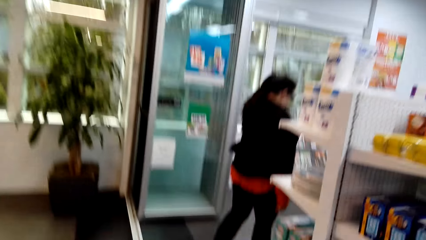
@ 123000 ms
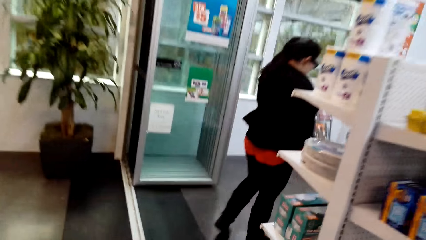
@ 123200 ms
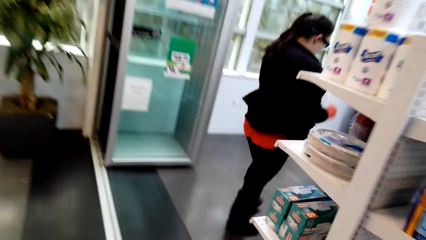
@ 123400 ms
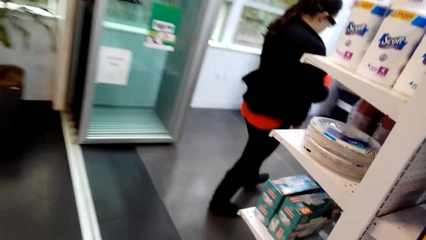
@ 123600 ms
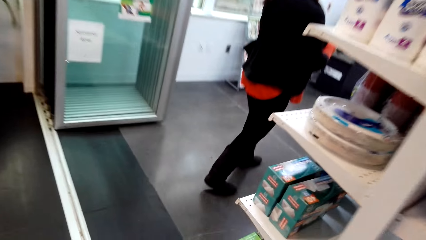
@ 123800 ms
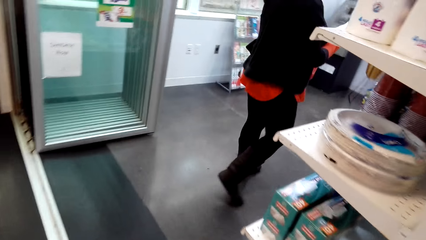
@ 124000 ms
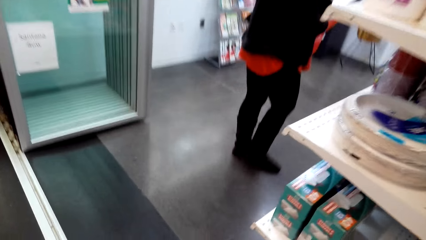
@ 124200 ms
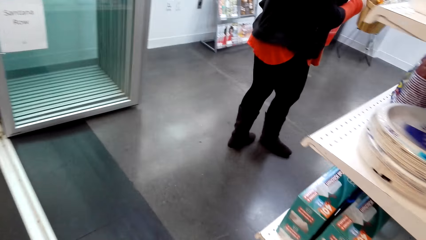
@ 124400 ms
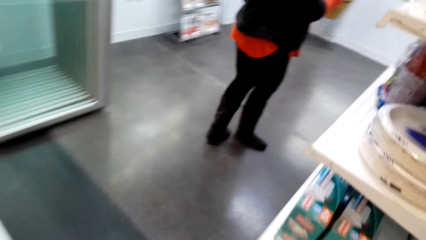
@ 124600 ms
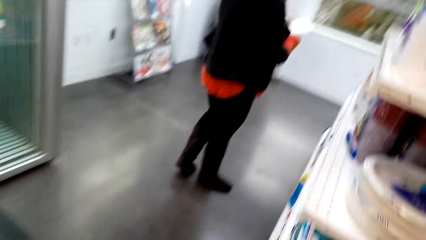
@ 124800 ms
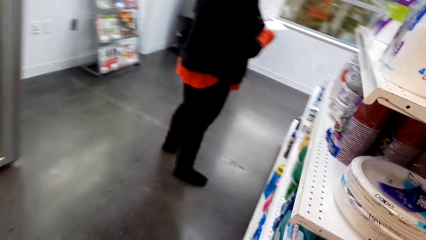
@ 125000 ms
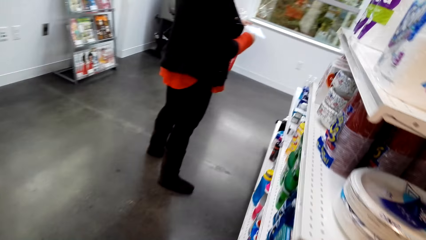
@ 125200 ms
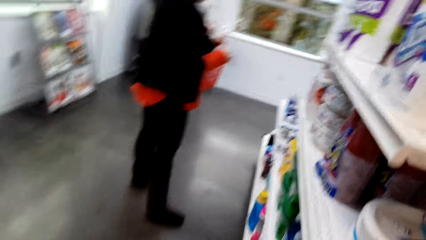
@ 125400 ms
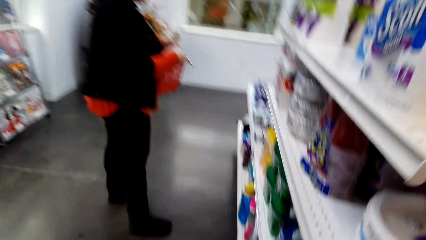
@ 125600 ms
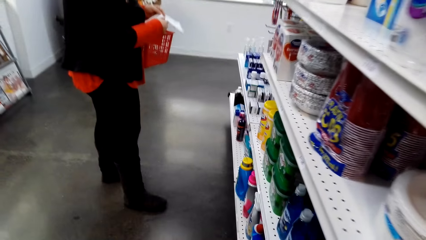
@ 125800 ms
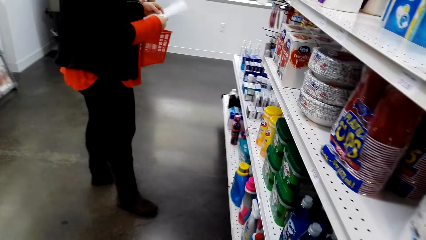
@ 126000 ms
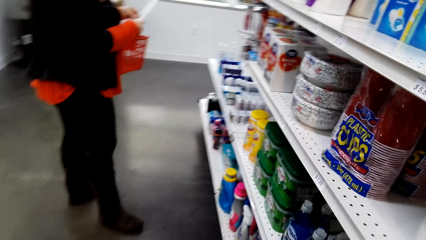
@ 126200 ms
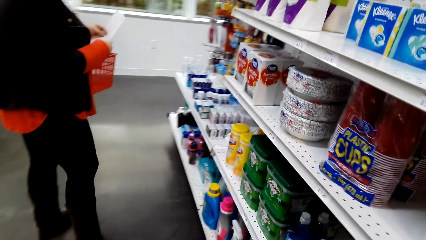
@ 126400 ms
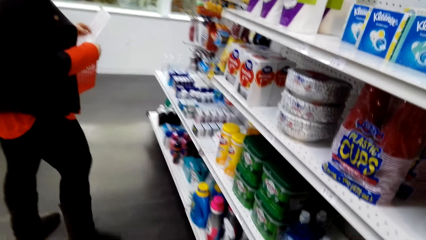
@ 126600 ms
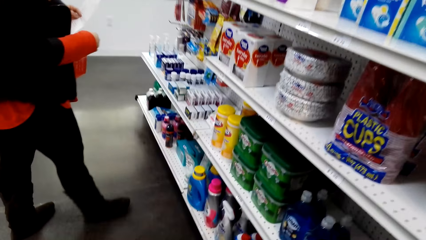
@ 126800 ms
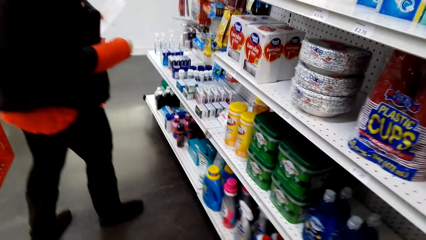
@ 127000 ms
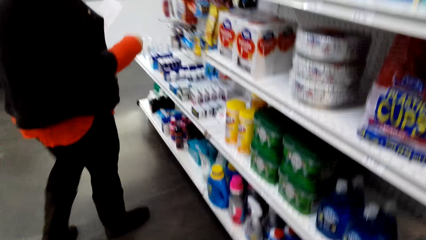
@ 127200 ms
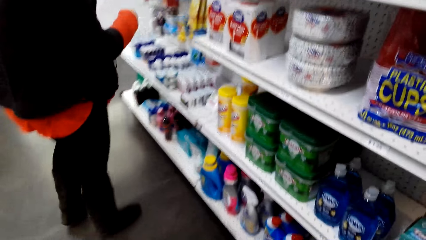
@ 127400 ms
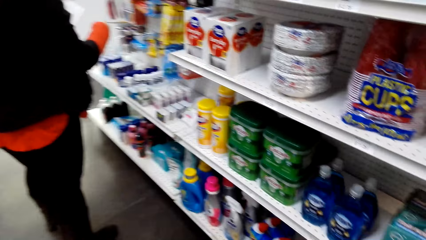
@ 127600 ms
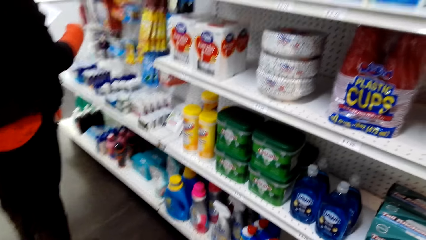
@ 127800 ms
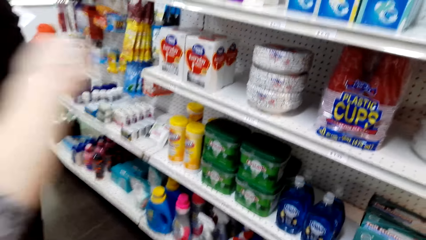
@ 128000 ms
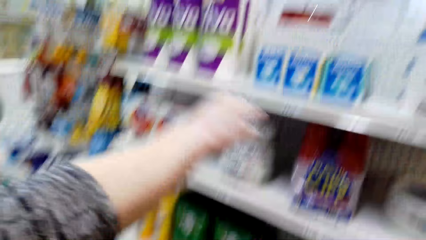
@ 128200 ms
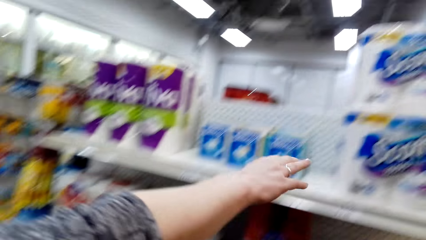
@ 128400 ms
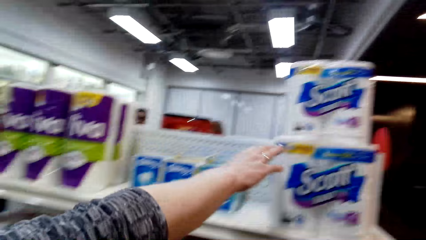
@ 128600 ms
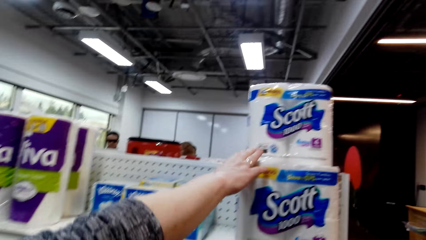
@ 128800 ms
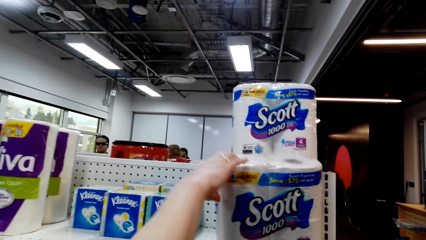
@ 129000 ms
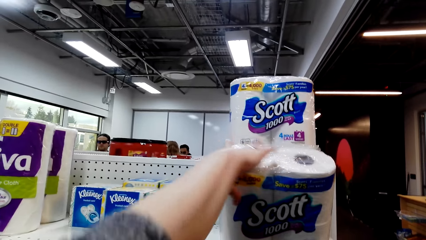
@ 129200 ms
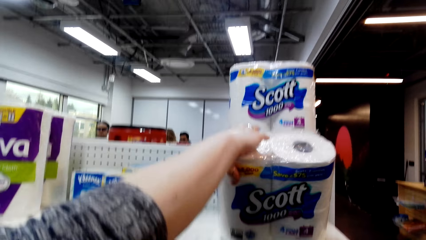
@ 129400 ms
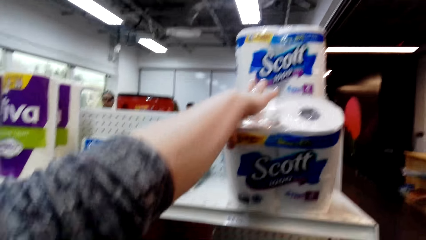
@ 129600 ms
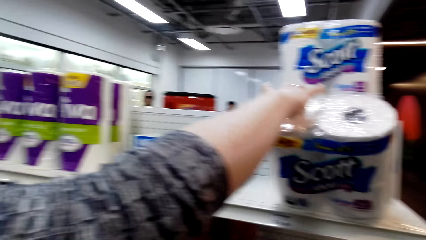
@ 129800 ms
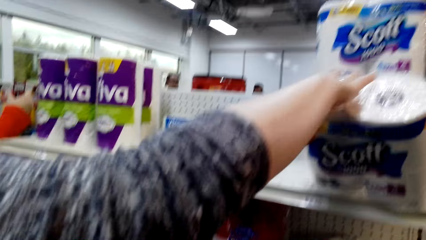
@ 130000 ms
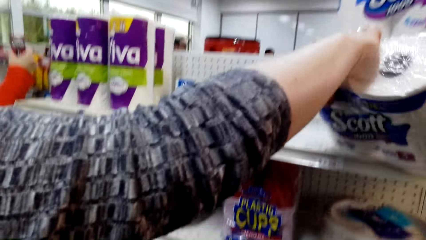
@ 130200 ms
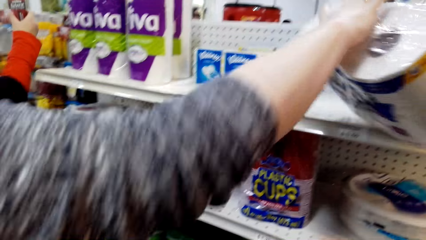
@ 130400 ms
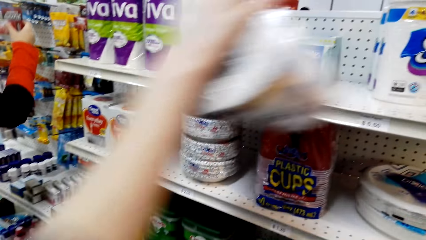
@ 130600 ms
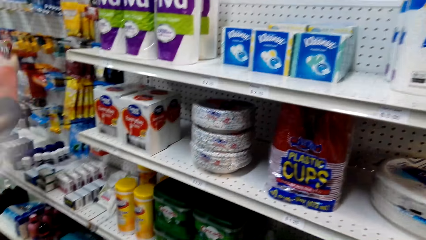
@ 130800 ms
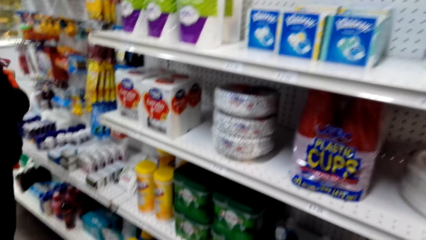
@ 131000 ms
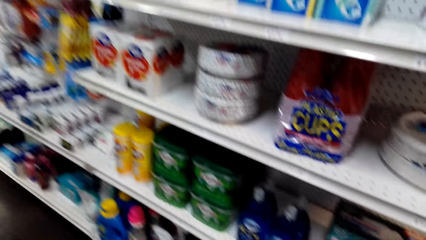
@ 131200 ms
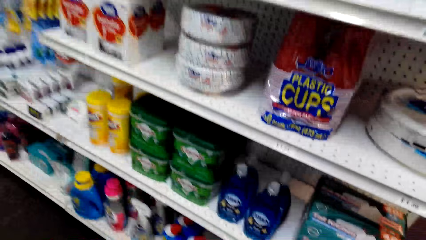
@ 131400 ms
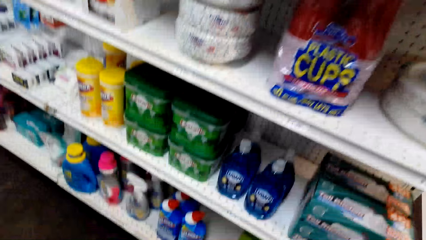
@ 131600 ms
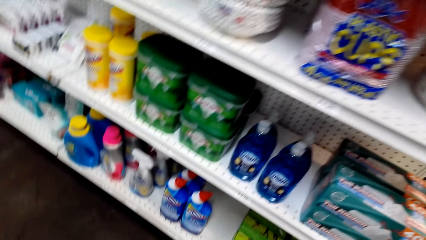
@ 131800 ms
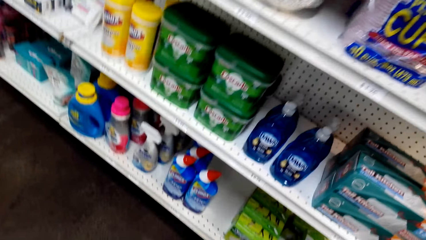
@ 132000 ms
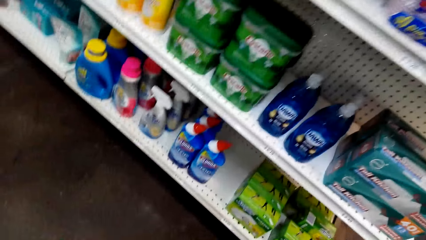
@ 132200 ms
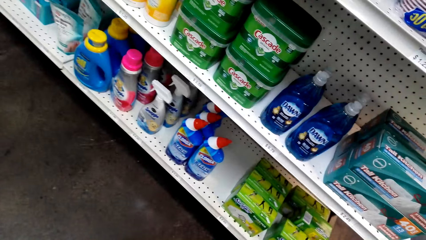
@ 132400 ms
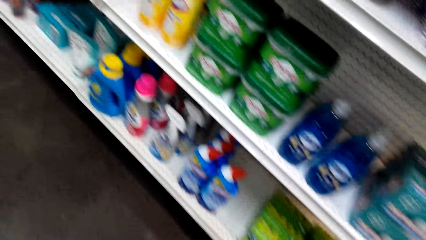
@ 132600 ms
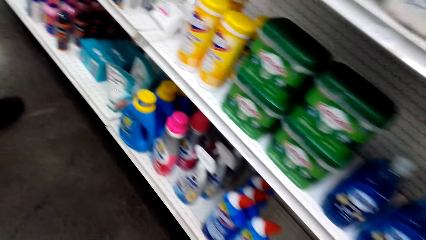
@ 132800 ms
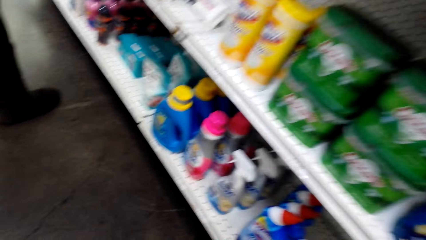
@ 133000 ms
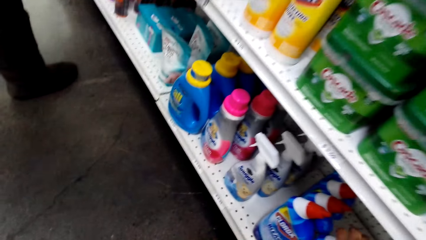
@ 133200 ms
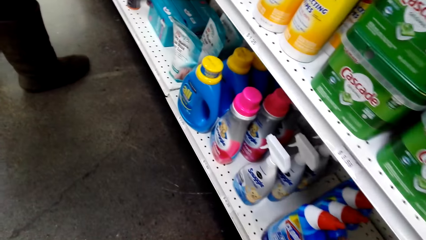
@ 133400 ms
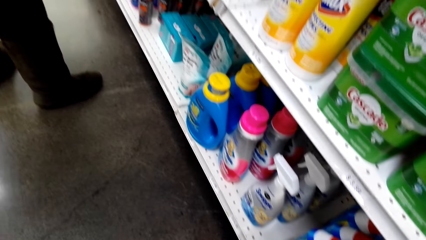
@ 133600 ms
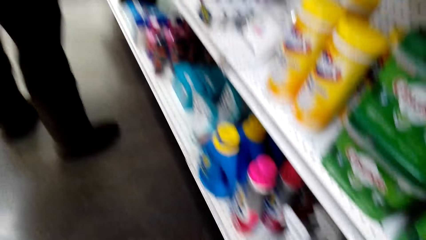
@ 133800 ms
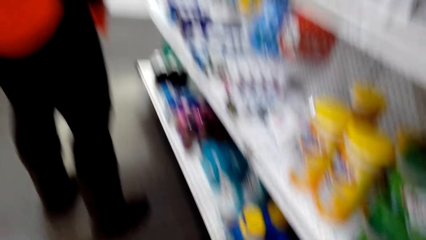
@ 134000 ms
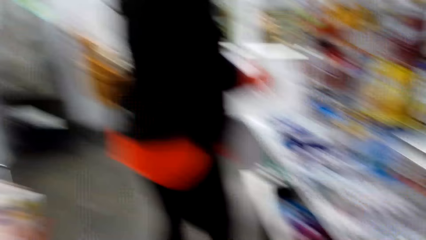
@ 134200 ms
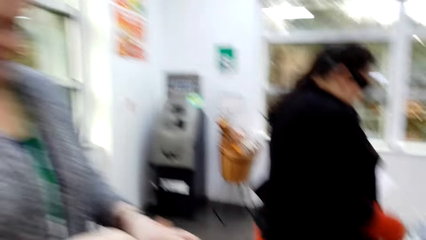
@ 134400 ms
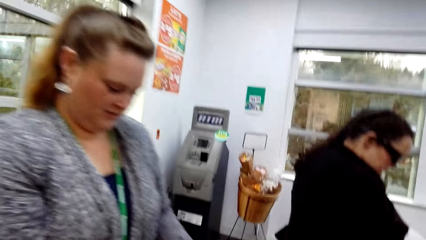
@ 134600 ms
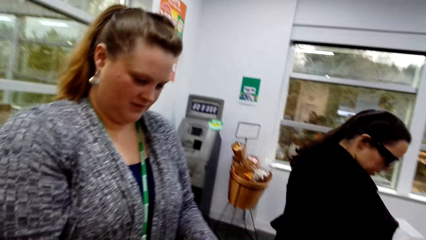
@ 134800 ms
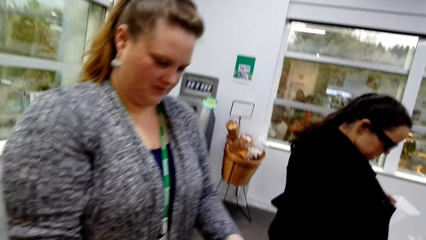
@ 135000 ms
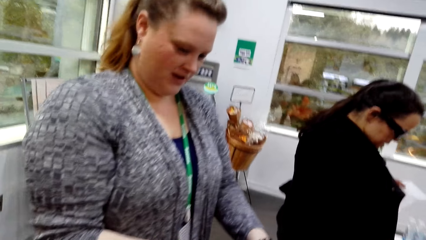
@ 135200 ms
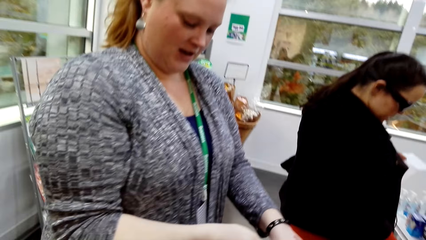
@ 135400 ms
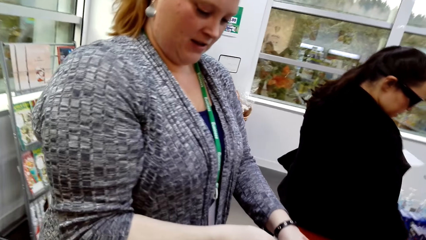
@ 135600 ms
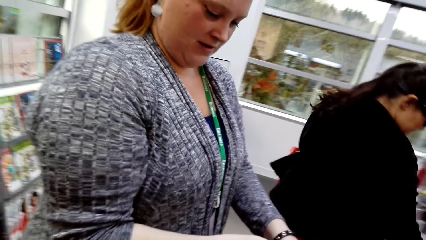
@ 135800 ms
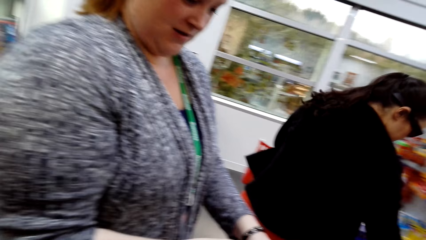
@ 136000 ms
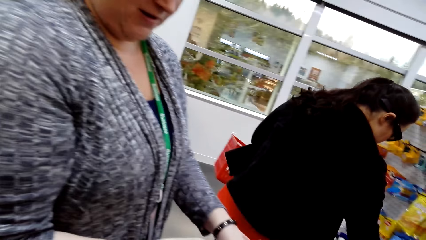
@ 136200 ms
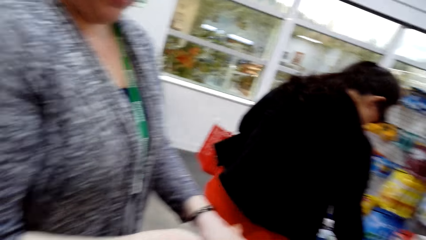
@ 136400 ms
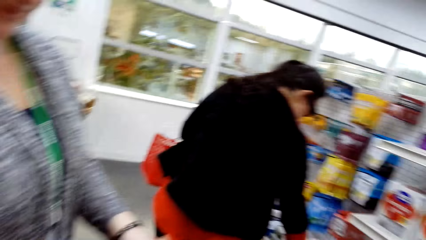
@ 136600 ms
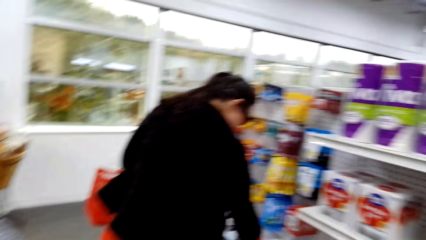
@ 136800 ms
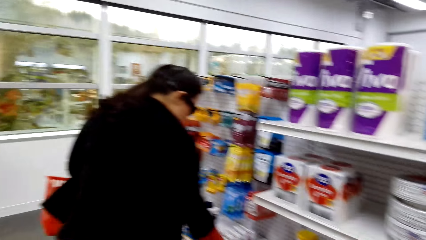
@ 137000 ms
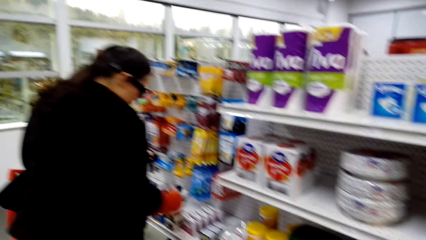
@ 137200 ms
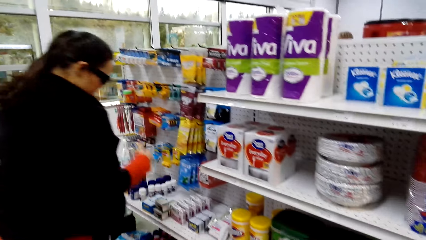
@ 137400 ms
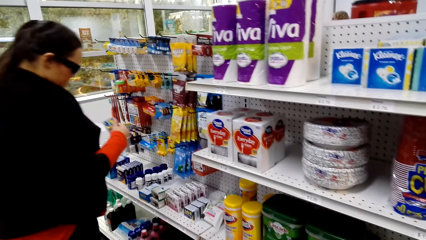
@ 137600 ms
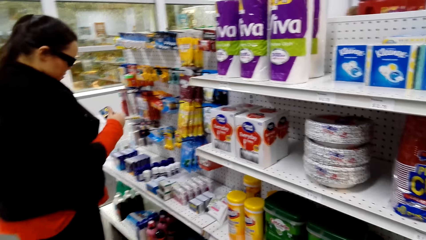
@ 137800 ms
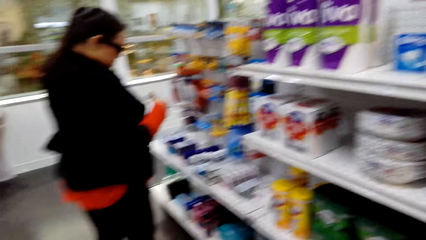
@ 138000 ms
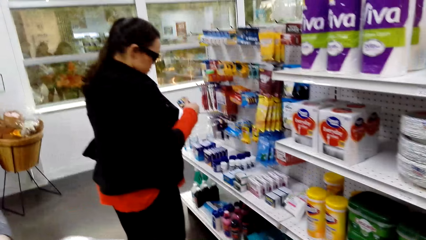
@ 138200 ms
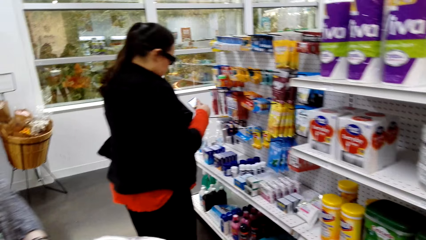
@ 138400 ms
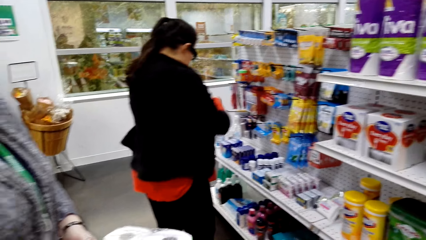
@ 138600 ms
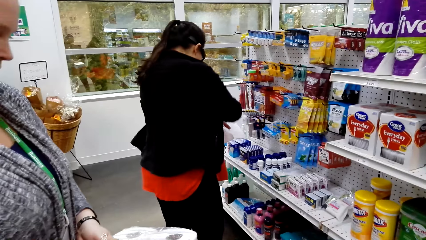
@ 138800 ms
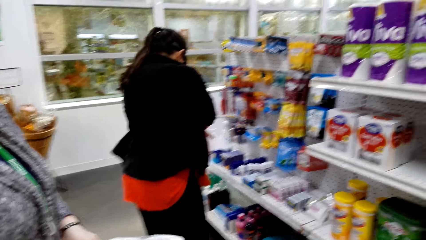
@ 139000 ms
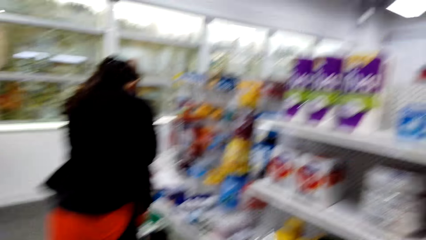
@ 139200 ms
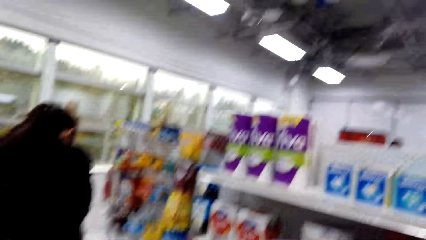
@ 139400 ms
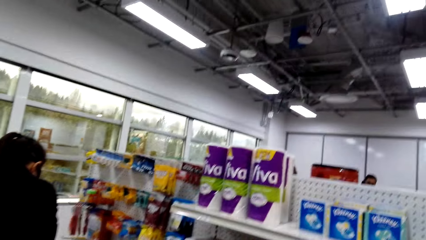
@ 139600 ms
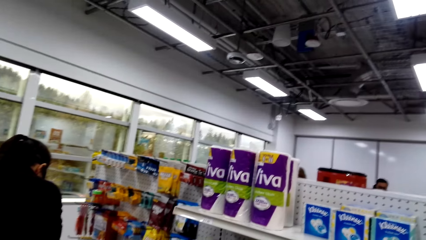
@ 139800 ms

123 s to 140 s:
The camera wearer enters the convenience store. A woman picks the tissues from the shelf. The camera wearer looks at the items on the shelf.
